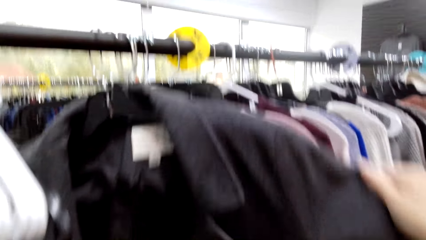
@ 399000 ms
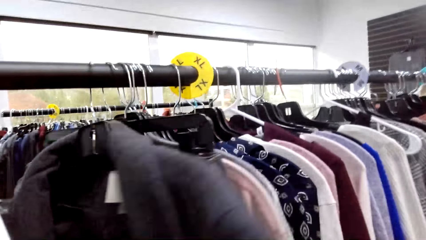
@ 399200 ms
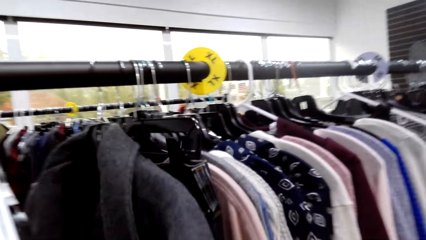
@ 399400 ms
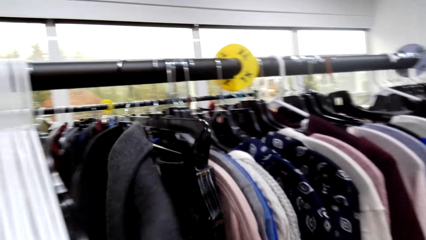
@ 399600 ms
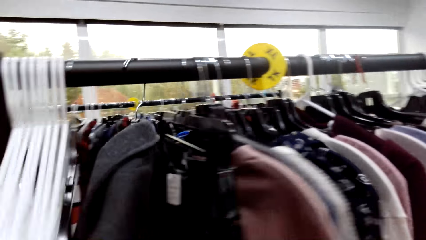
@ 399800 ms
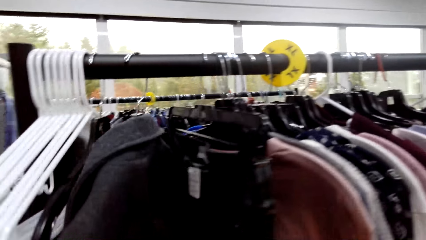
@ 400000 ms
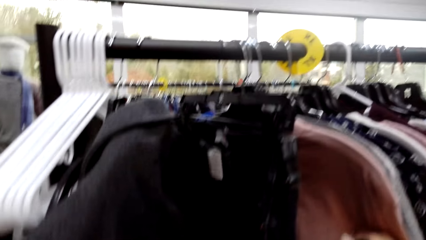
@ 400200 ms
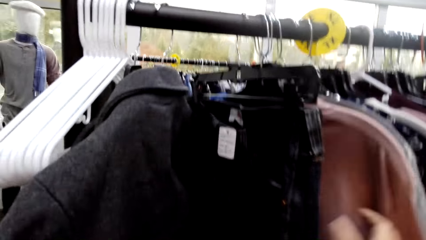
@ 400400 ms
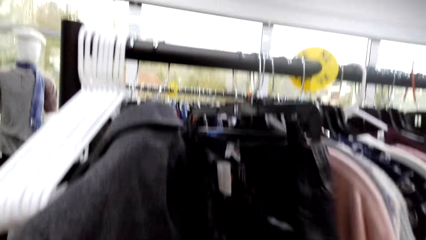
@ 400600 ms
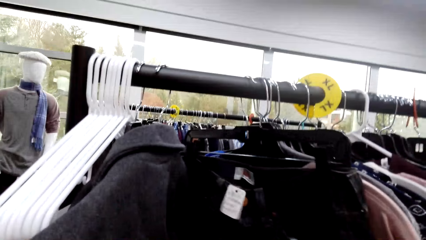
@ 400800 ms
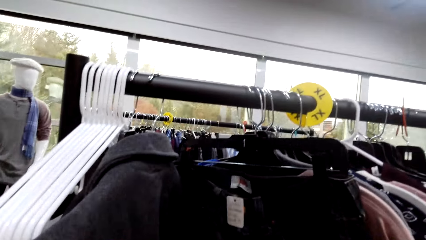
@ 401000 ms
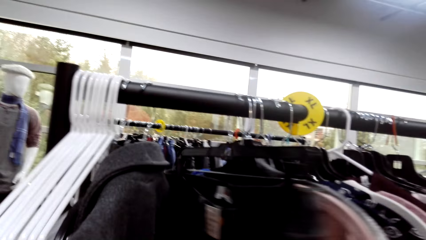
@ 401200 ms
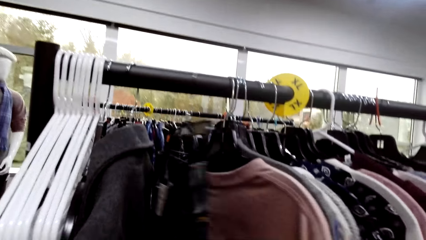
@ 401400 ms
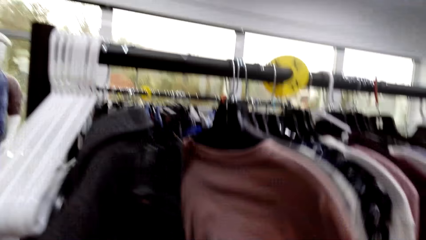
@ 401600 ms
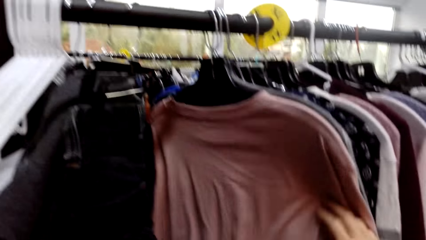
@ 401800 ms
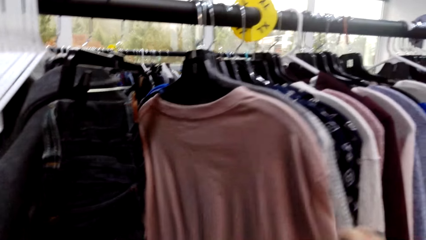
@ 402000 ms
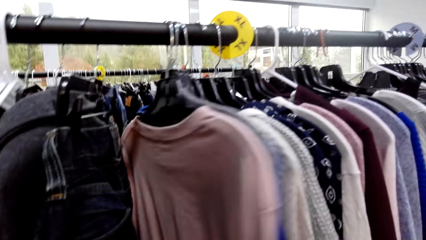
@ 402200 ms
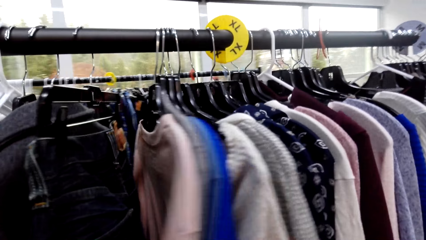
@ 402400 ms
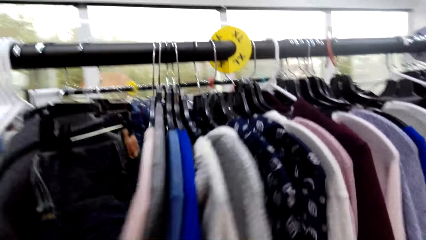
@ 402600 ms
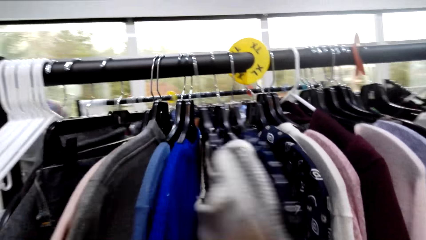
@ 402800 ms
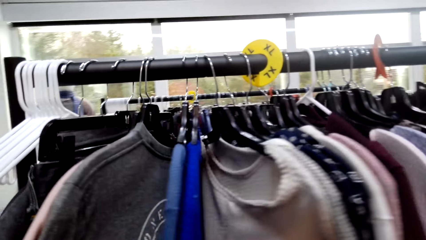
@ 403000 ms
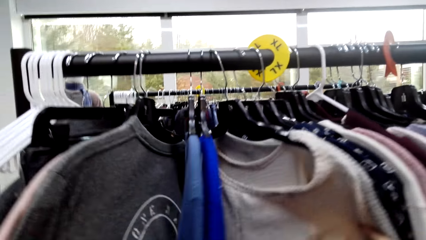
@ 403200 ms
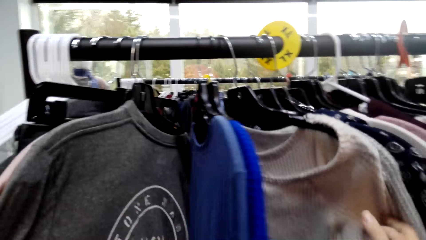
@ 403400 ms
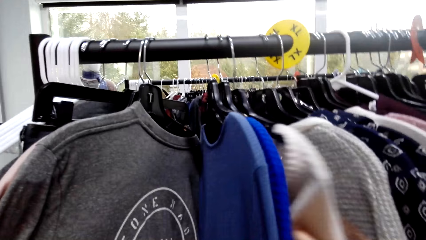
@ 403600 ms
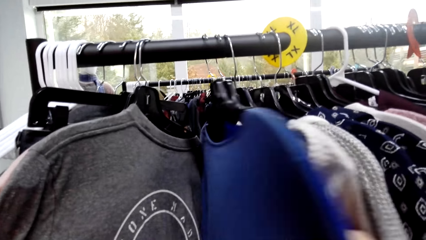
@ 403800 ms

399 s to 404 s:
The camera wearer touches the sweaters.

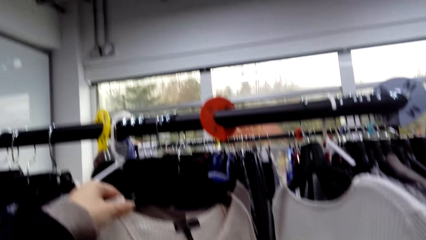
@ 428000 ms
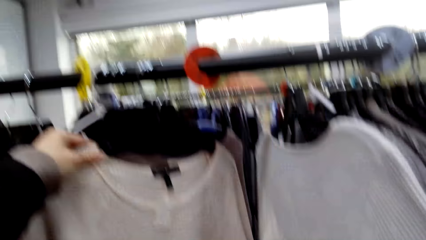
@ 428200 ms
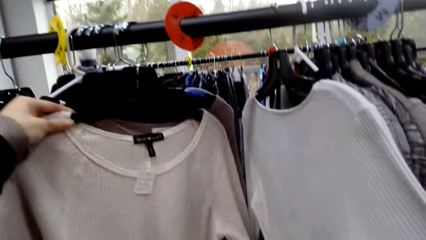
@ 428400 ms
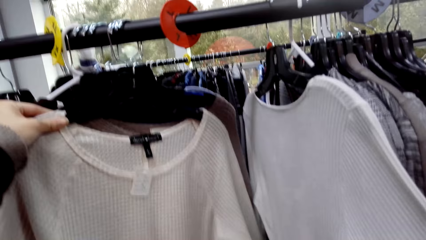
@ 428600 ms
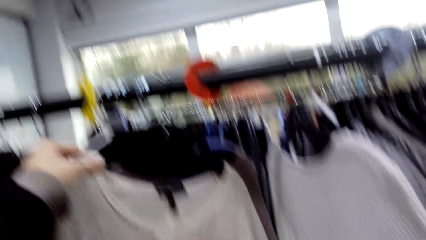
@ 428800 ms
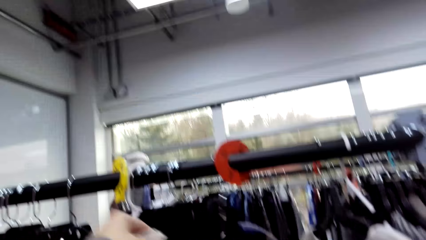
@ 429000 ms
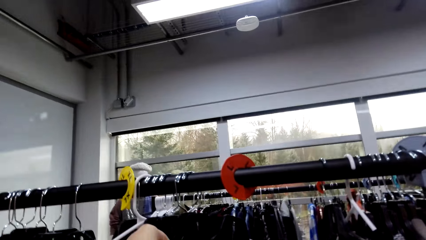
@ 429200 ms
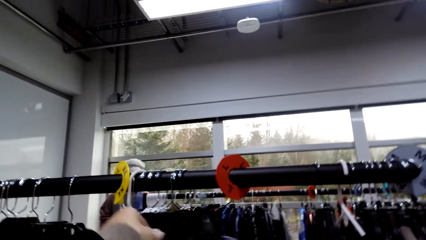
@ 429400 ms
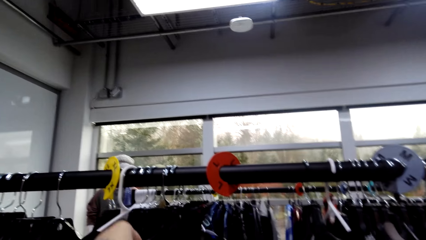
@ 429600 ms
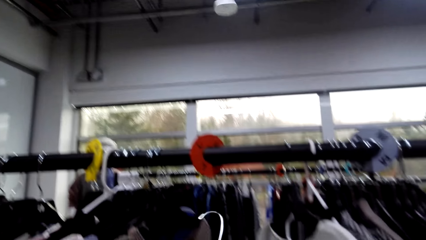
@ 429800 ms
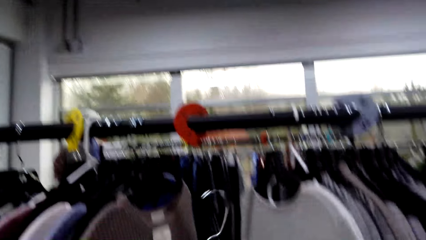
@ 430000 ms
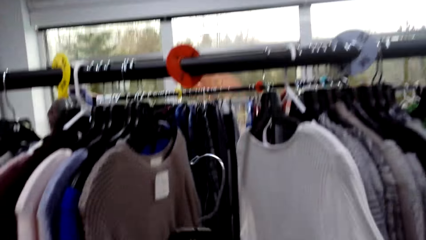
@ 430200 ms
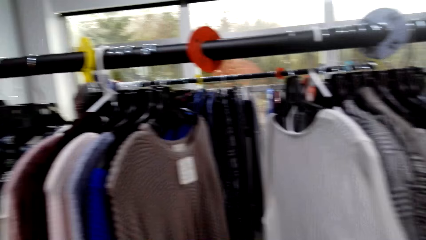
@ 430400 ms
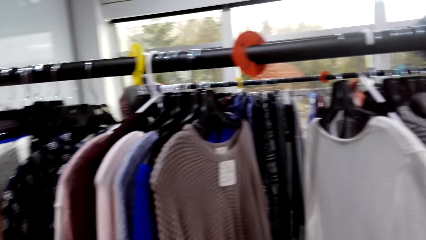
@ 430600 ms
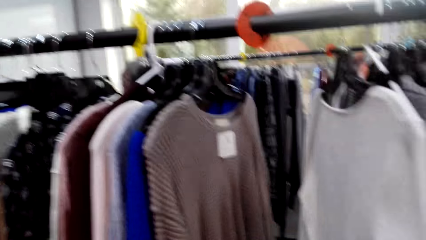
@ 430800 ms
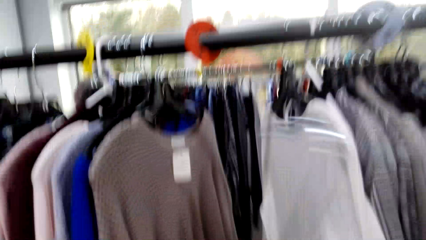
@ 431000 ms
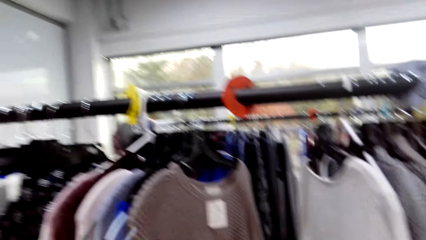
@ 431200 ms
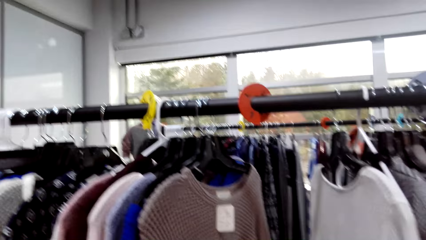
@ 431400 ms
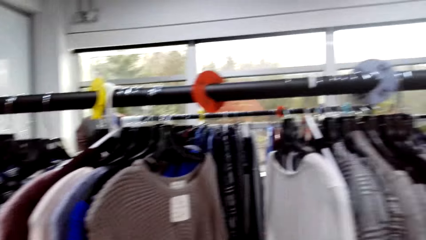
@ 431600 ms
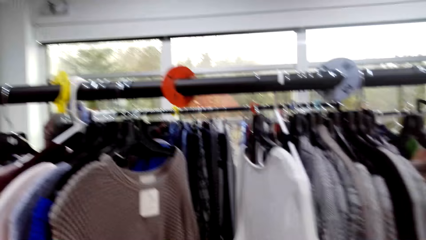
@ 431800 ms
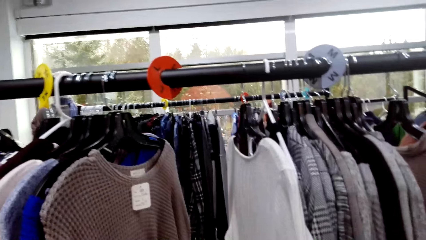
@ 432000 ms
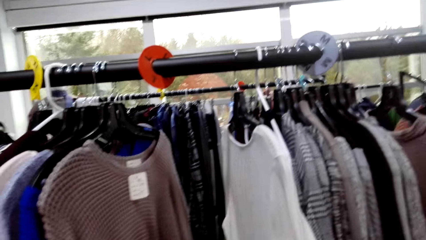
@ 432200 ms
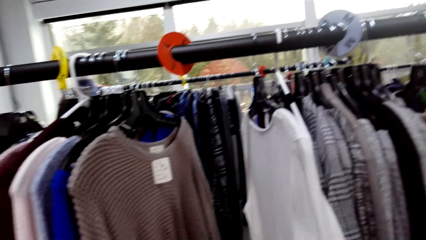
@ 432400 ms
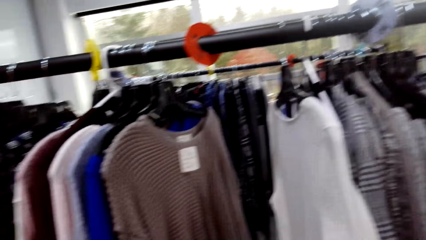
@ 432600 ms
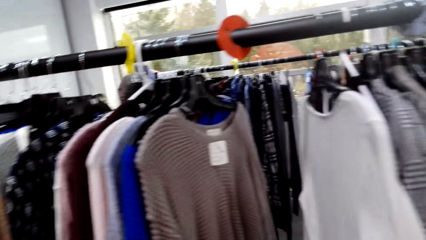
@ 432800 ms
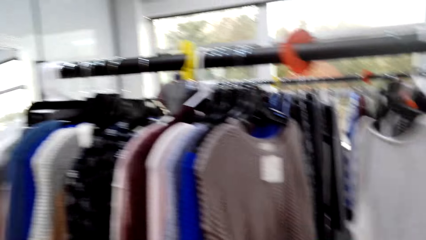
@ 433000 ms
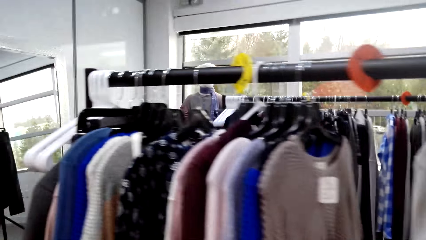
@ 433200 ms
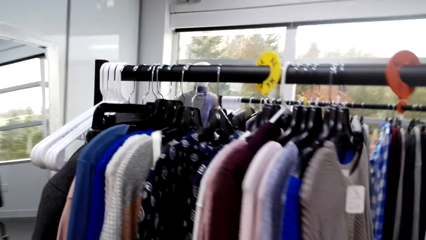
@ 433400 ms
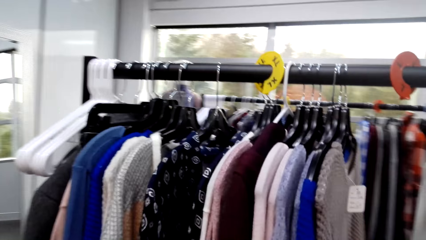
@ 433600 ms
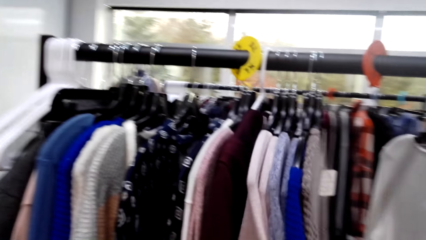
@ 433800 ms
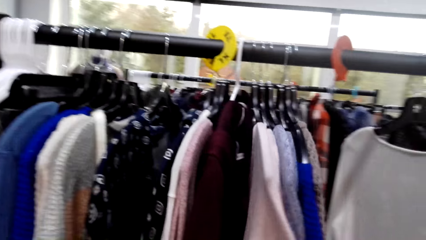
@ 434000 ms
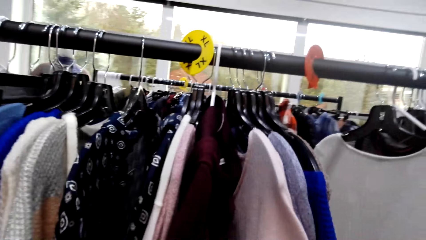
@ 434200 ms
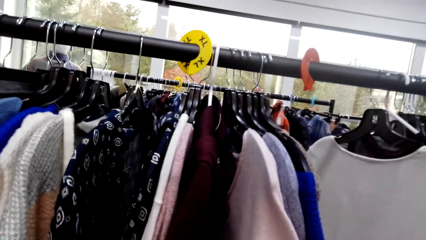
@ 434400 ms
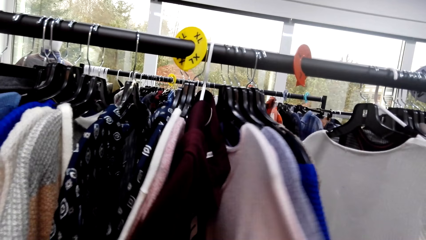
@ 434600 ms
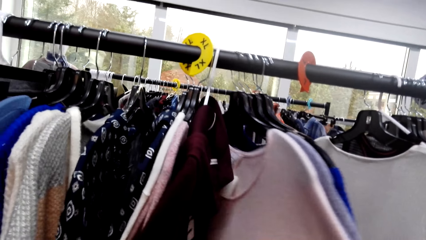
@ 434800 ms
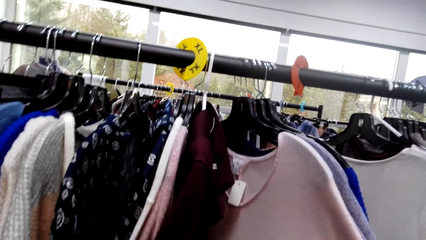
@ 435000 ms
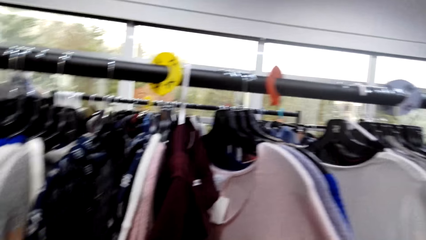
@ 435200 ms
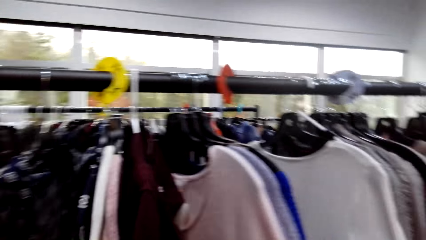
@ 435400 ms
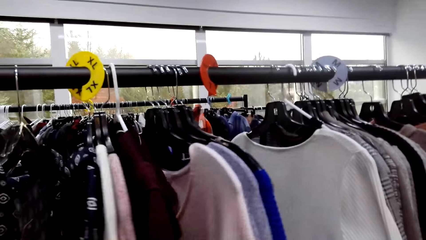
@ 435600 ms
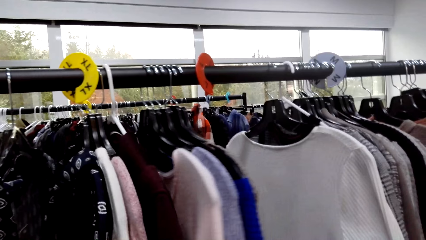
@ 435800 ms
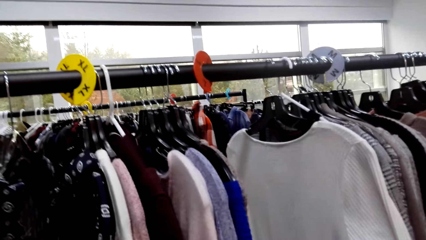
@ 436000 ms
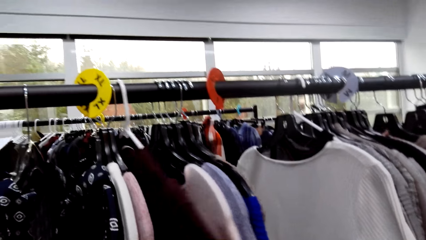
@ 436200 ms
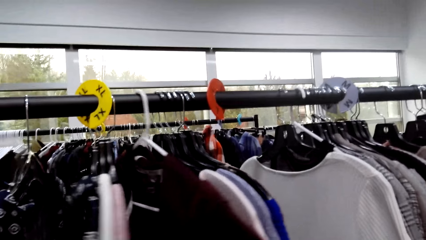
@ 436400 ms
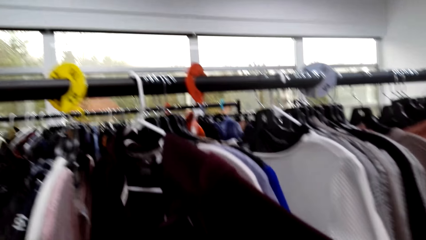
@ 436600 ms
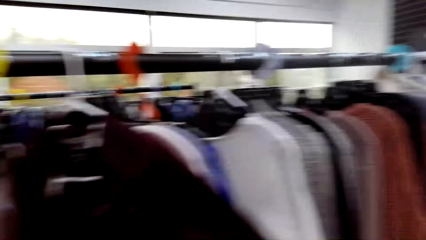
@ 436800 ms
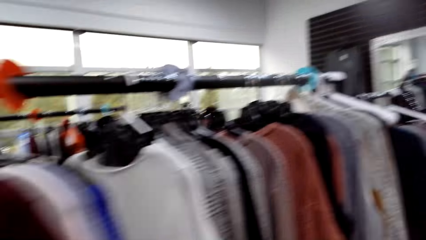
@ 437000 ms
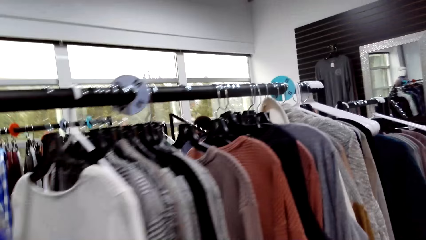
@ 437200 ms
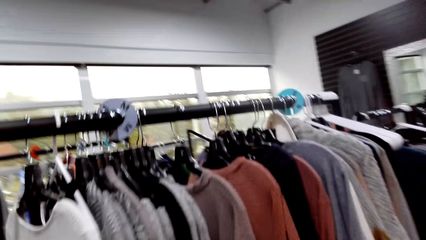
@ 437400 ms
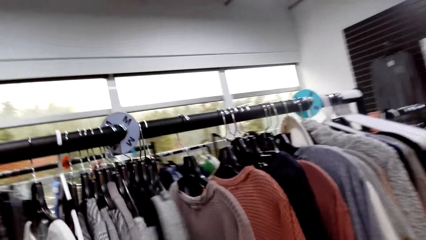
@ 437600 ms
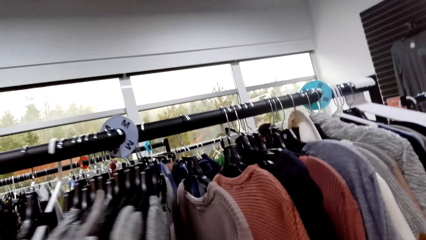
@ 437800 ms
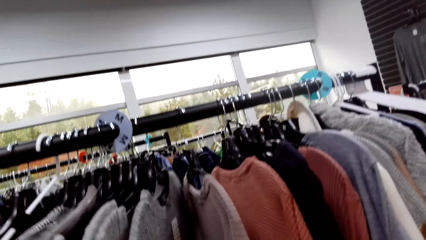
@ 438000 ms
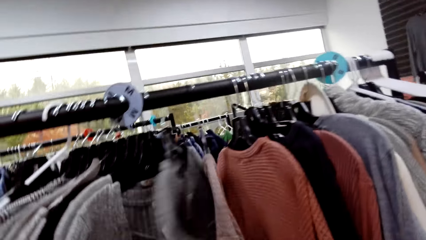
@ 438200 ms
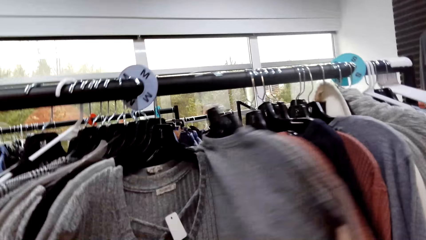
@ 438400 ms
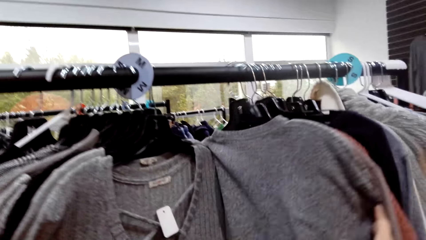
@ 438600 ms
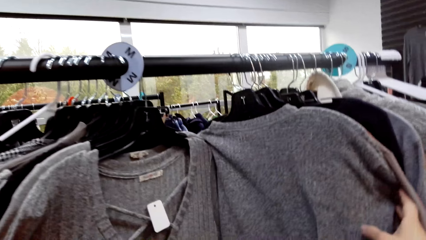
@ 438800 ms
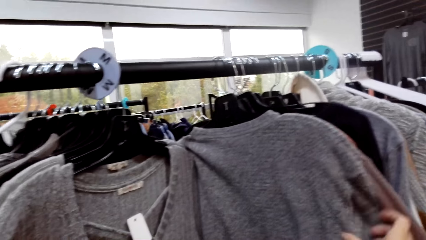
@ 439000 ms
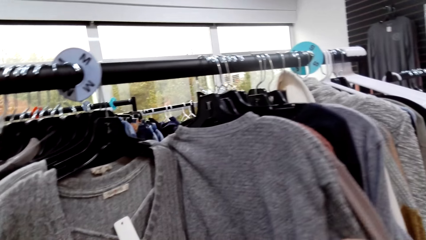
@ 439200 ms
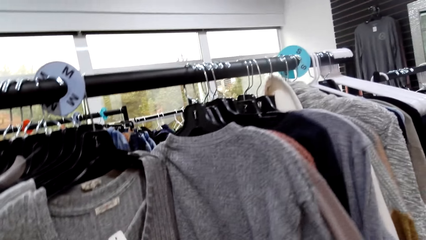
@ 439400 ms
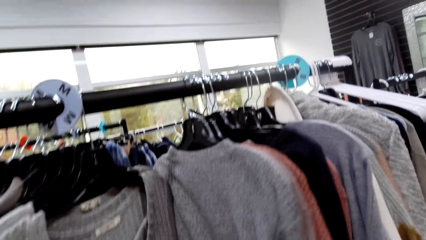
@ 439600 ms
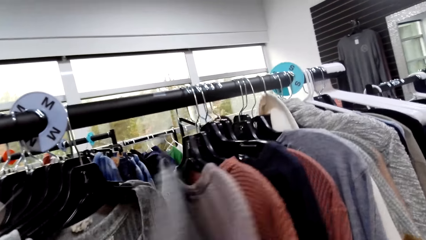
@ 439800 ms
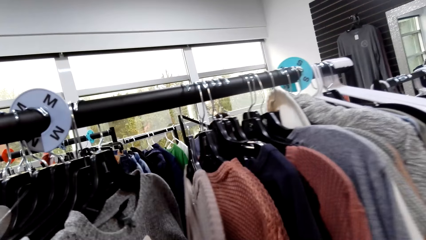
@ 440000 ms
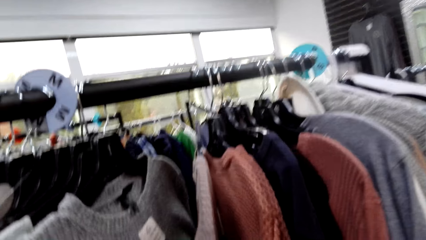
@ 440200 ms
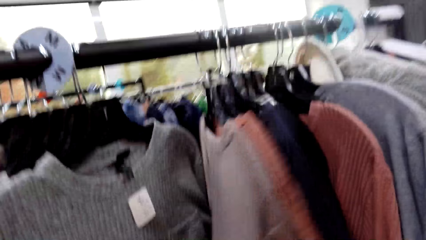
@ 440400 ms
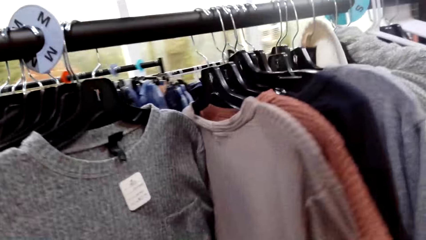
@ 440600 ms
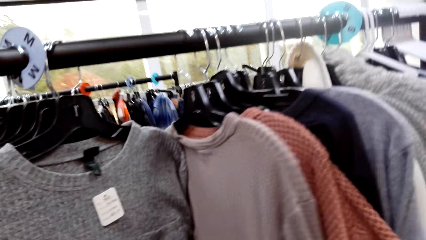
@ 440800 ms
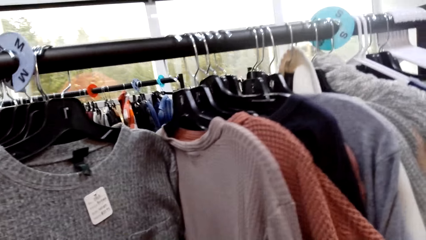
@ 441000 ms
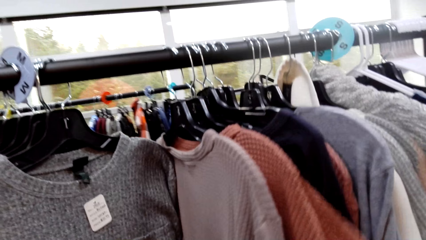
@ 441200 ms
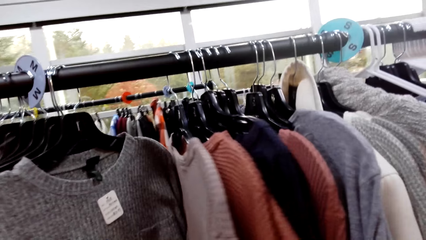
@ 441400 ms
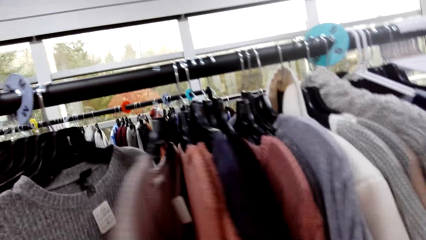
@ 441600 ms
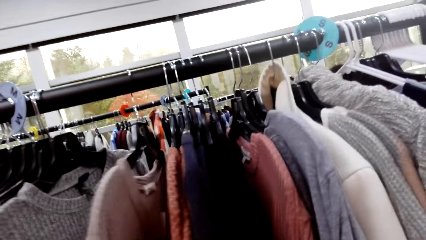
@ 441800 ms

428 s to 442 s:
The camera wearer picks a cloth from the hanger. They select clothes in the hanger.
